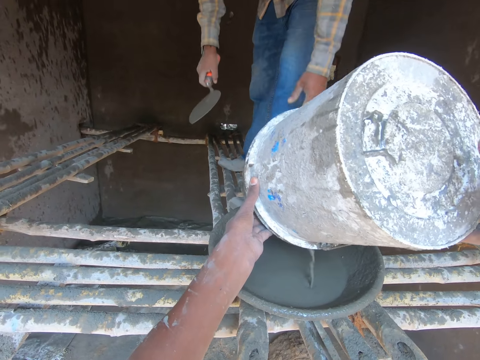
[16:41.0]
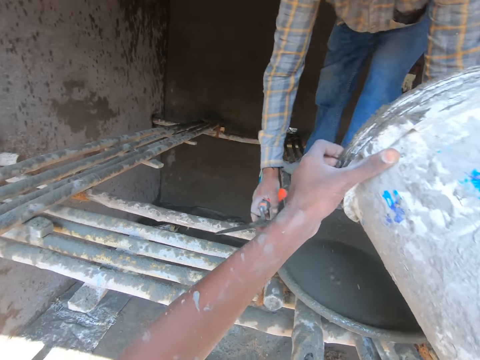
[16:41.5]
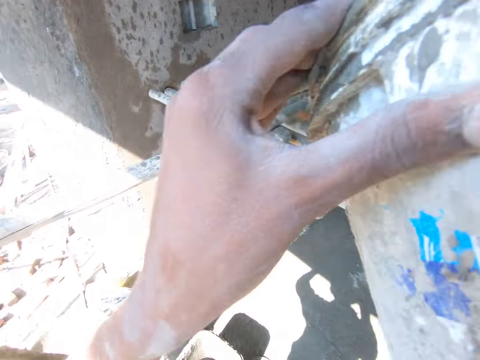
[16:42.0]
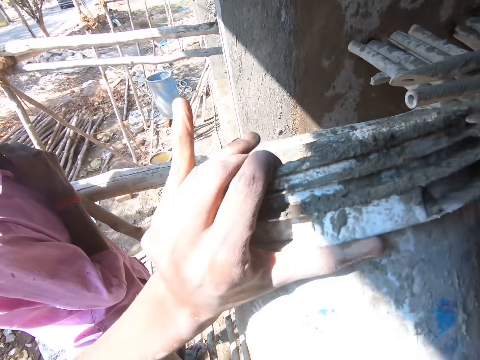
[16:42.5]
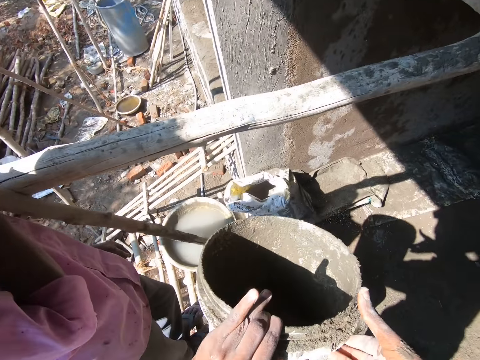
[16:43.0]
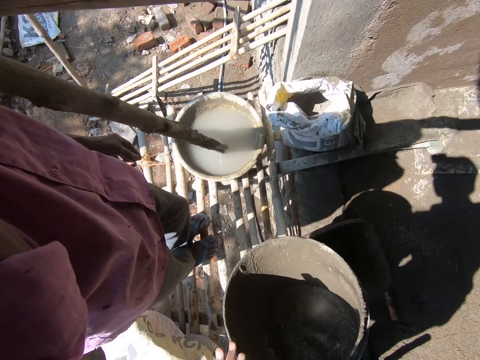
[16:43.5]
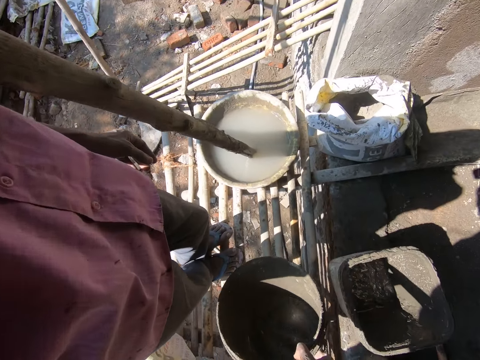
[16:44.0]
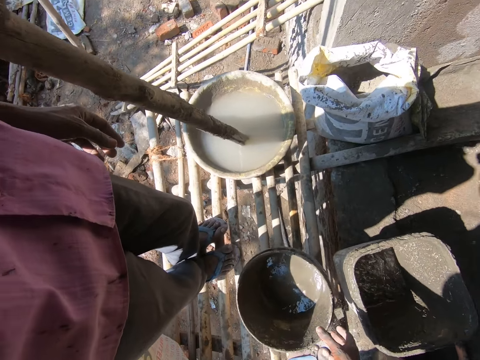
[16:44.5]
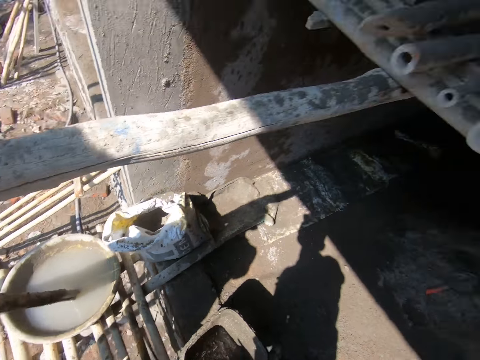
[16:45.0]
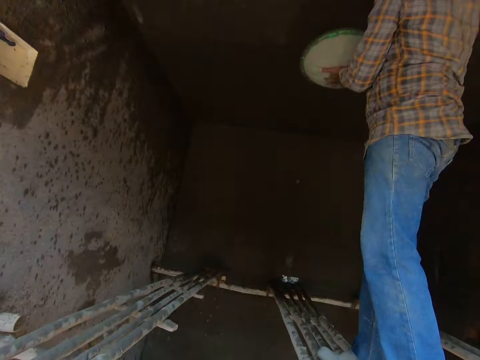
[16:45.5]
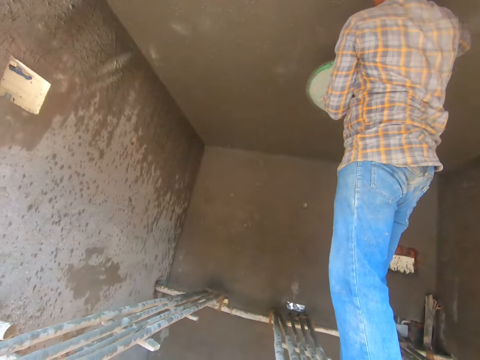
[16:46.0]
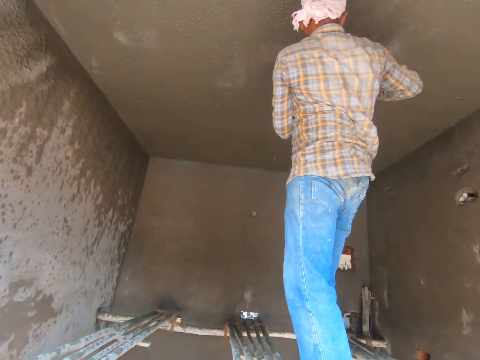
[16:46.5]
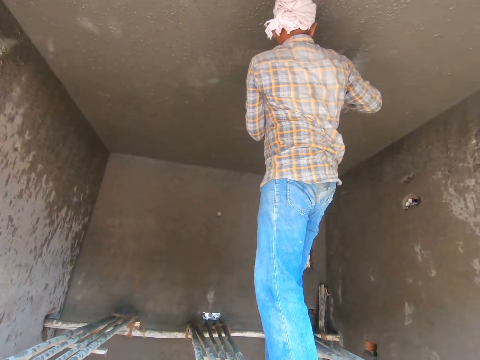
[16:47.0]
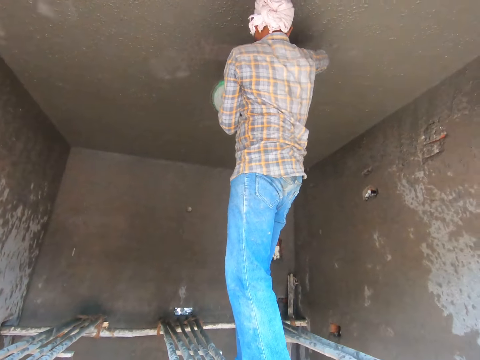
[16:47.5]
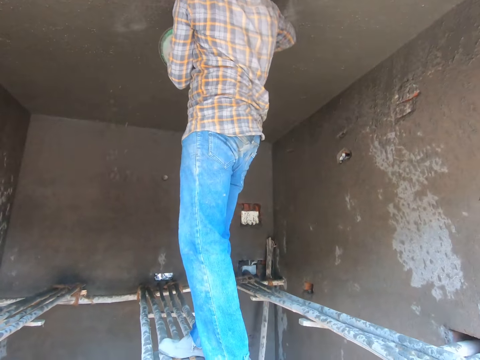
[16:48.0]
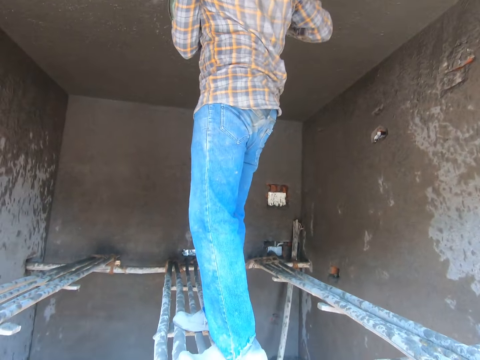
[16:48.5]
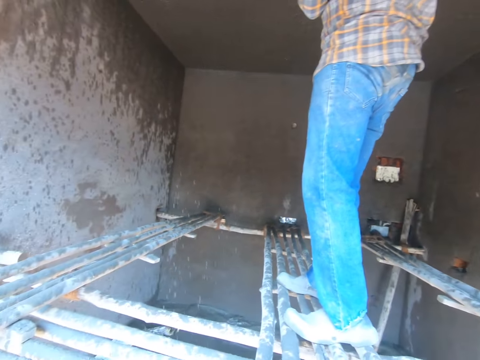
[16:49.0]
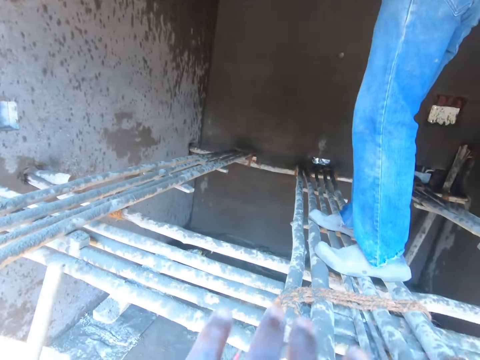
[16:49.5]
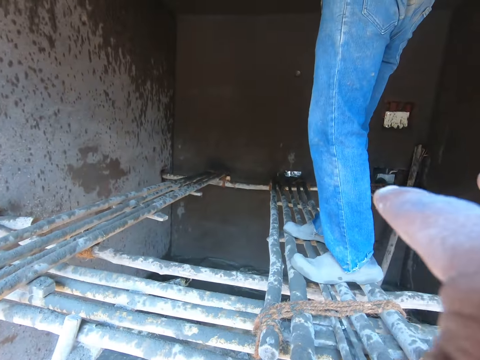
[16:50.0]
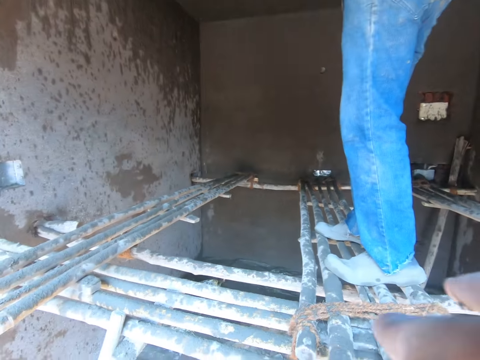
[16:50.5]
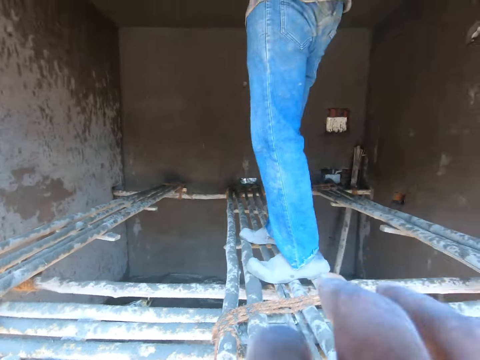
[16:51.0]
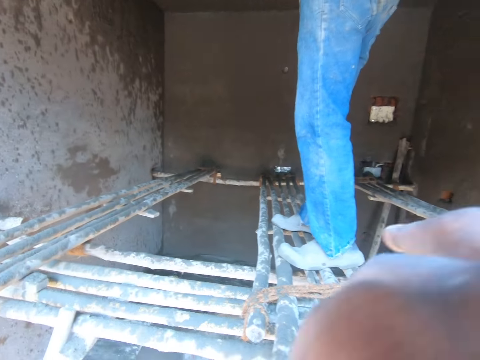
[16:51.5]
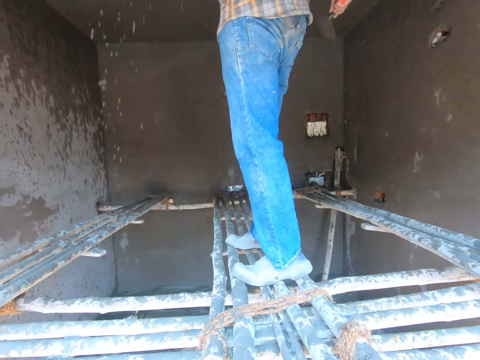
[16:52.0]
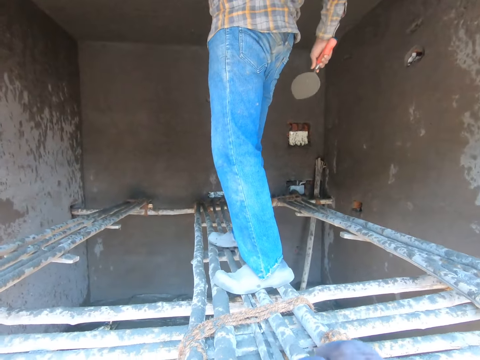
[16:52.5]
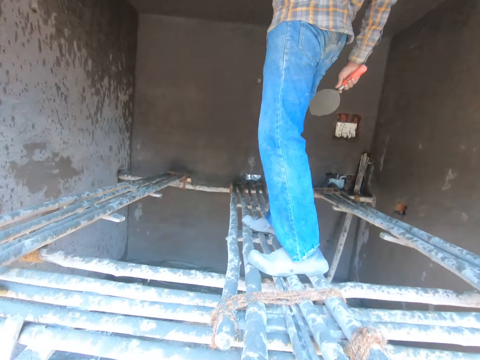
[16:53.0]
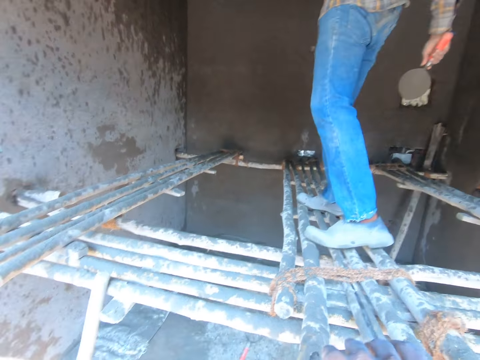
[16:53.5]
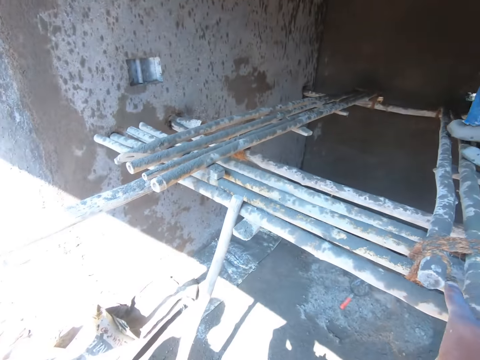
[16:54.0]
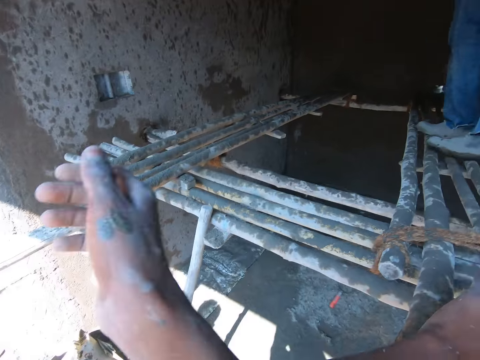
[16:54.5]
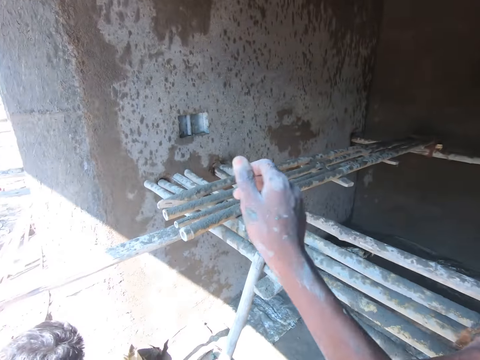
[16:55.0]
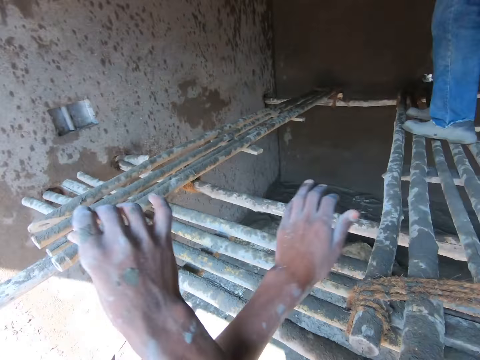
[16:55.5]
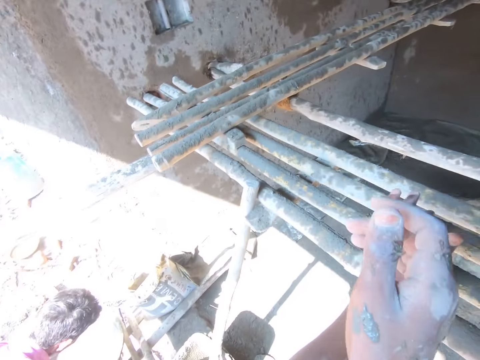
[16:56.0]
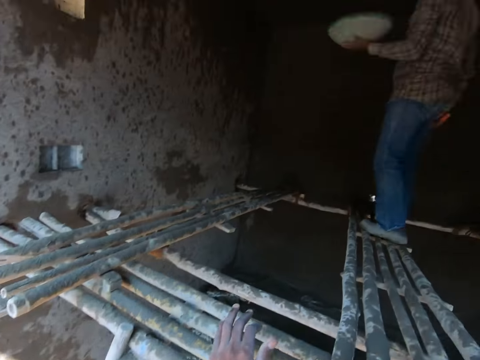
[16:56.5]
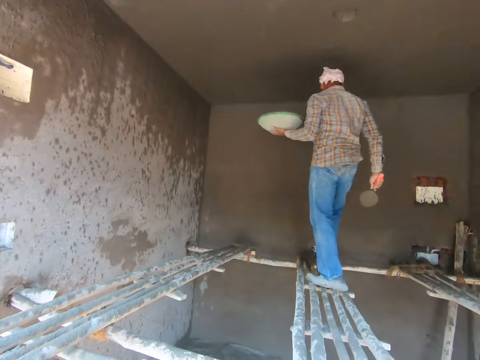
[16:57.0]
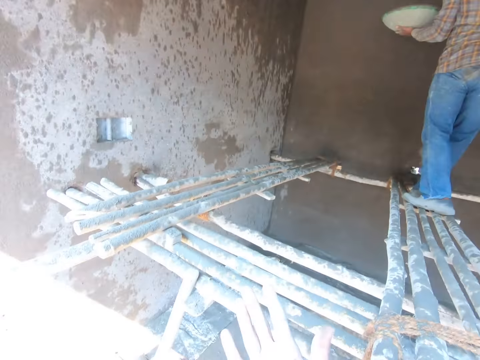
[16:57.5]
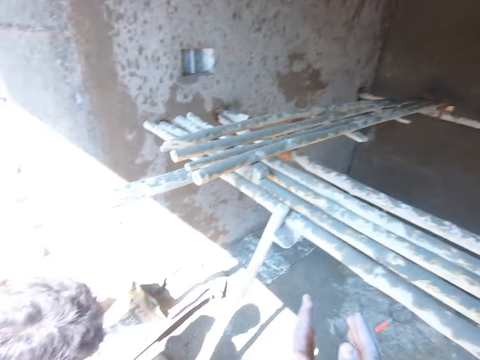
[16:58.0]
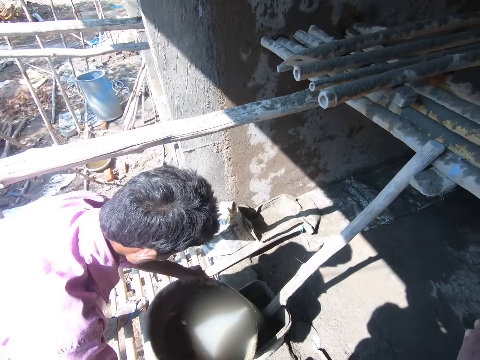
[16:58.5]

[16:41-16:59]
The camera wearer puts down the bucket. A man plasters the wall. The camera wearer wipes the hand.

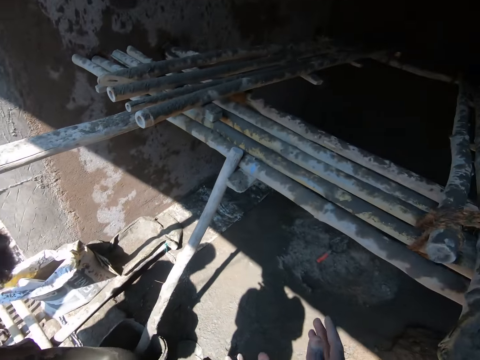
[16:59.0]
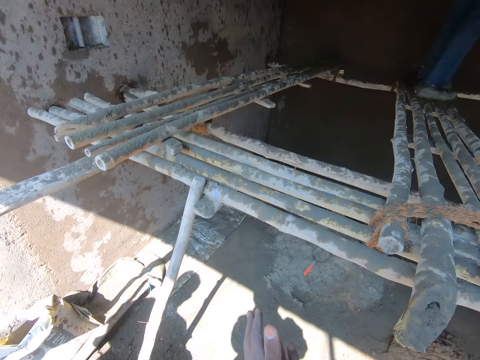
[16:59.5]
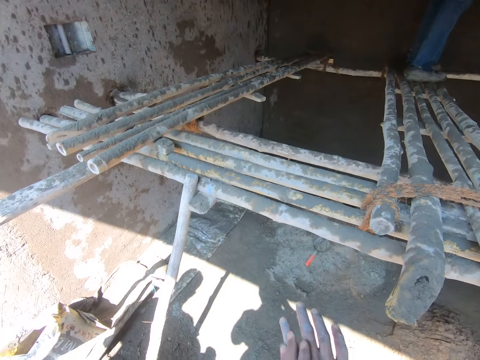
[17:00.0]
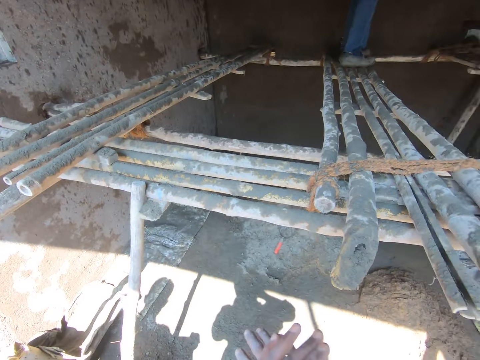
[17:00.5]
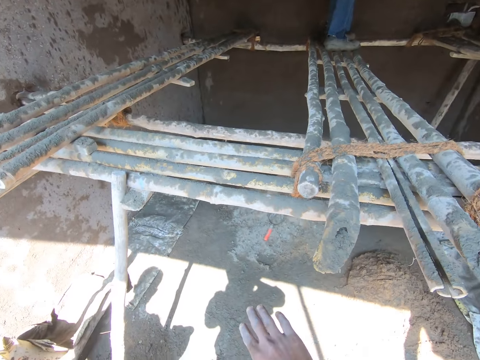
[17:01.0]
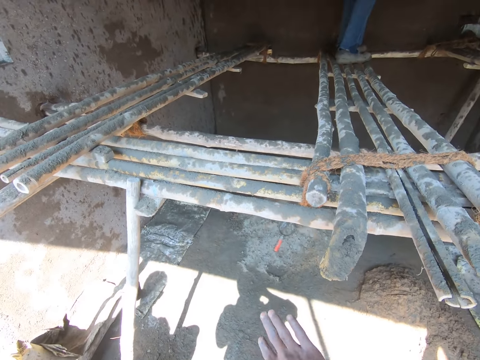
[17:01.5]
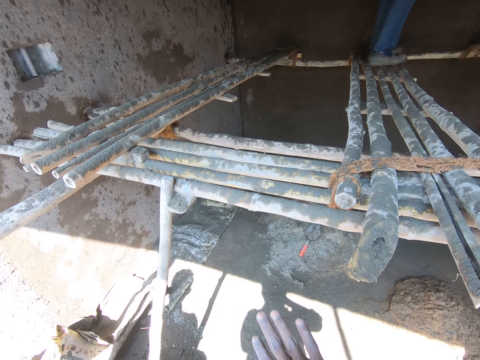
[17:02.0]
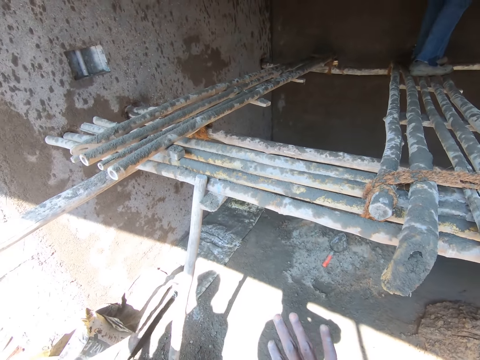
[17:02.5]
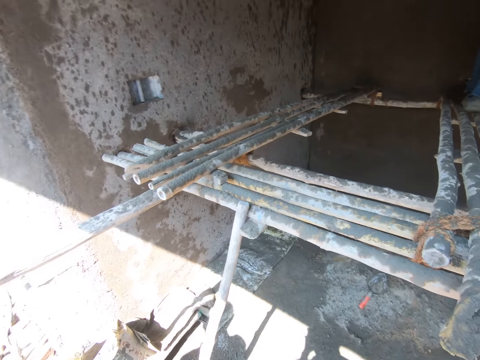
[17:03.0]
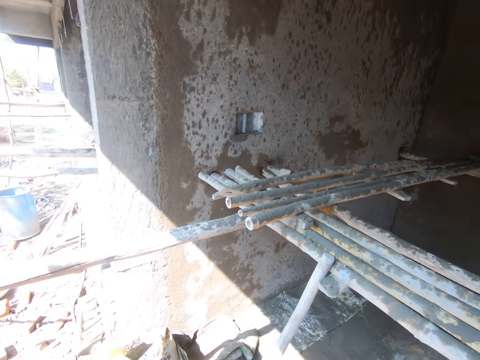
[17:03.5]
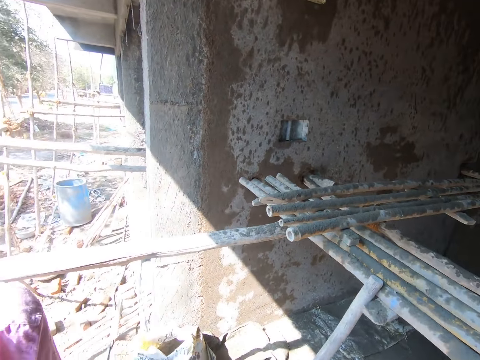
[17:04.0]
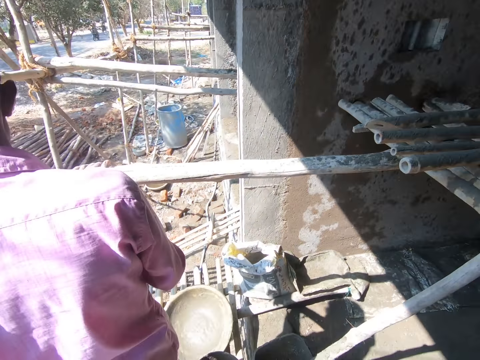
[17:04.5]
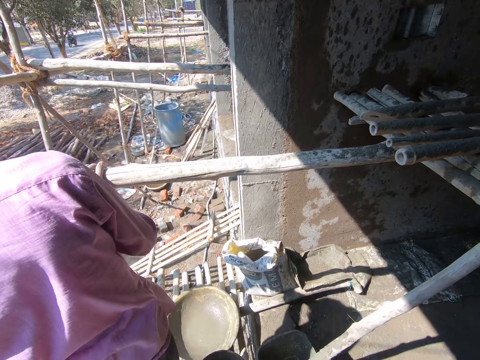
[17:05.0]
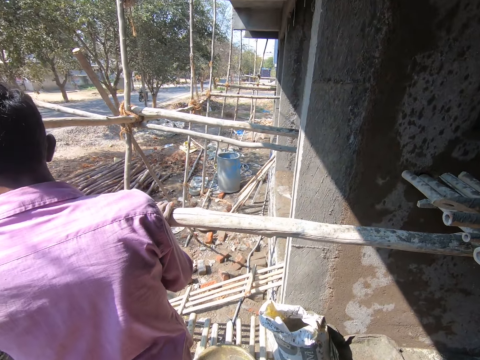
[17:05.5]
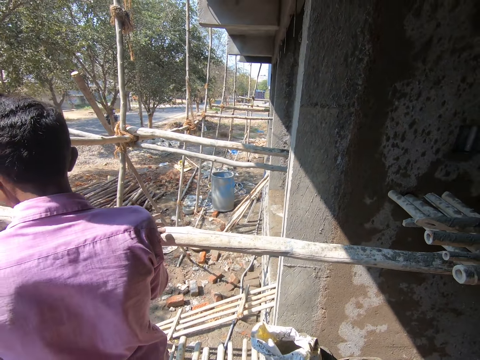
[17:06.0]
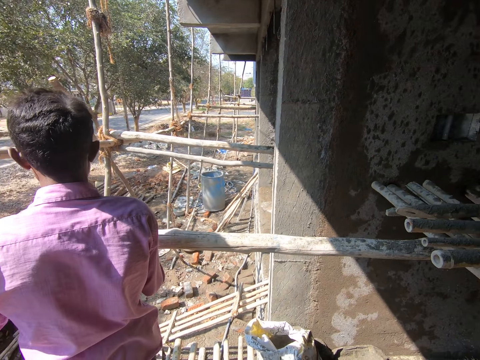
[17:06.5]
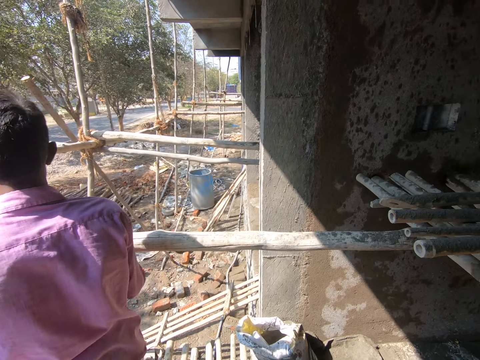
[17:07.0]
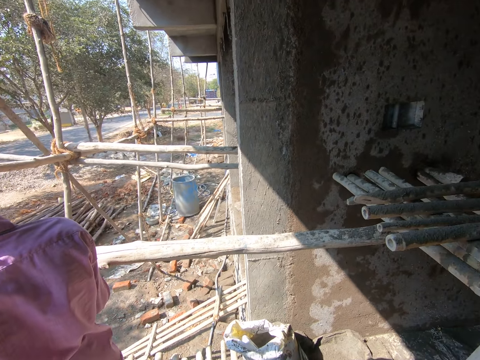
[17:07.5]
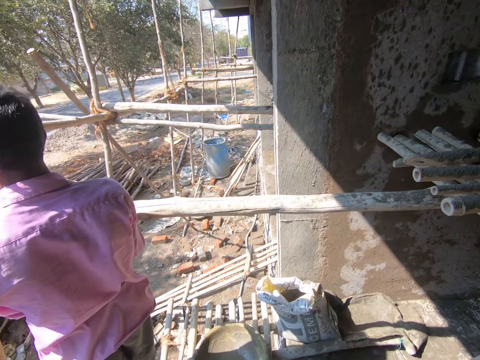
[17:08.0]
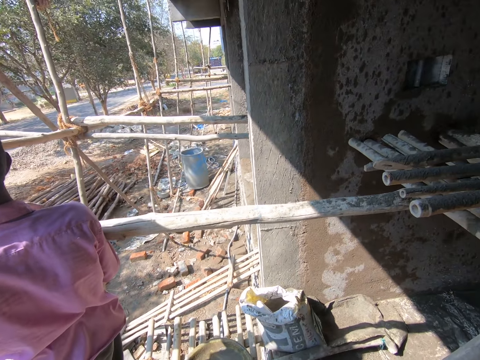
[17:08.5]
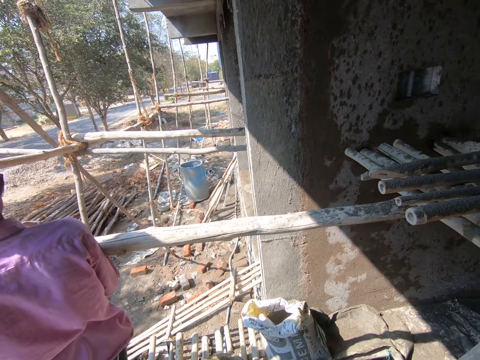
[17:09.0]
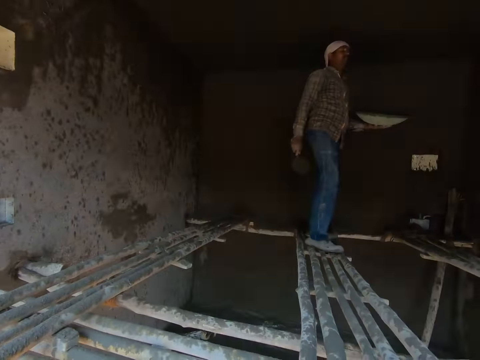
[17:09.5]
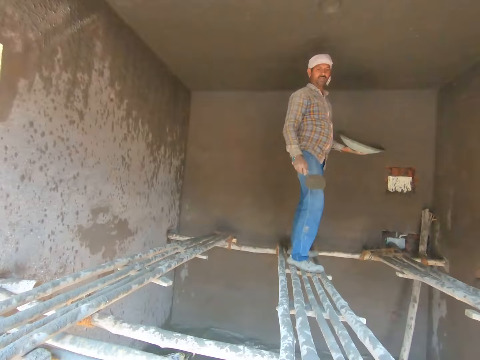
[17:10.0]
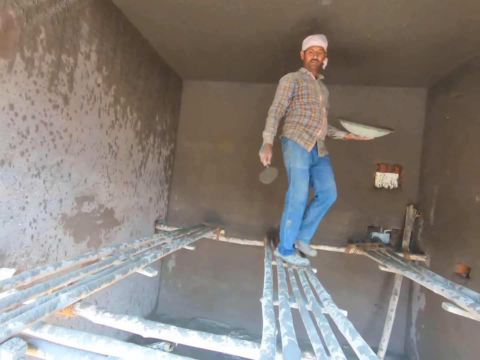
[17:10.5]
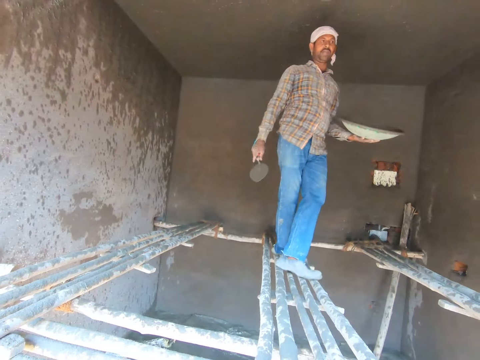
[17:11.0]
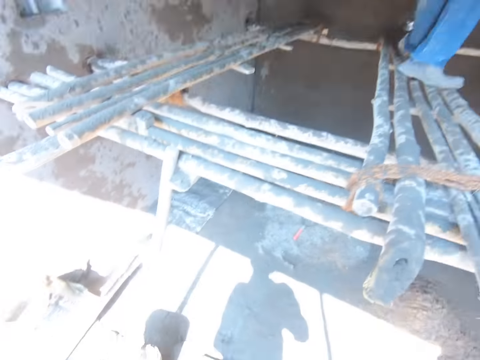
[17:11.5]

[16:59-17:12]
The camera wearer converses with a man. They look around. They look around the construction site.
